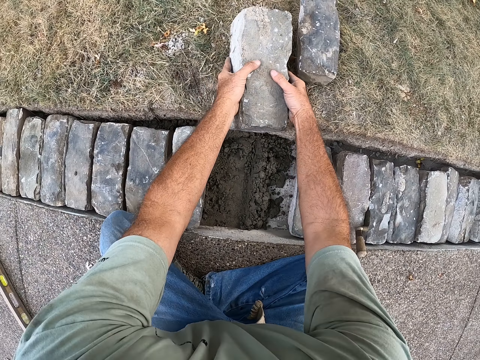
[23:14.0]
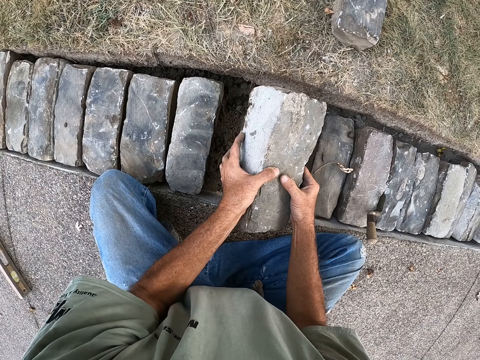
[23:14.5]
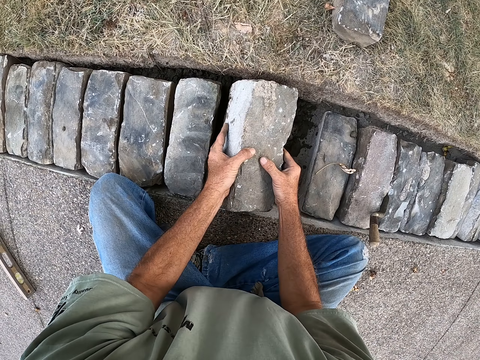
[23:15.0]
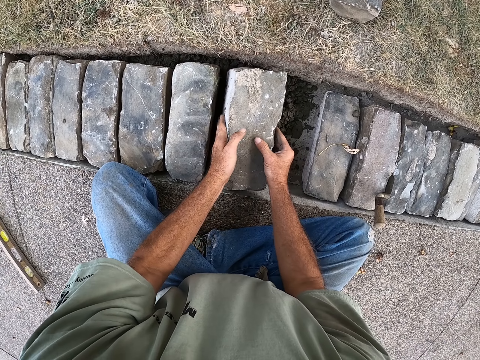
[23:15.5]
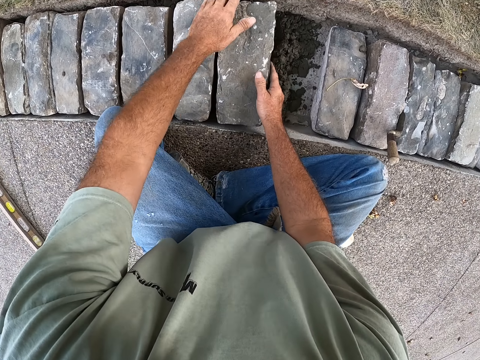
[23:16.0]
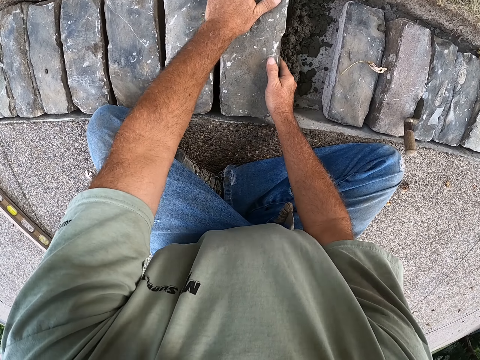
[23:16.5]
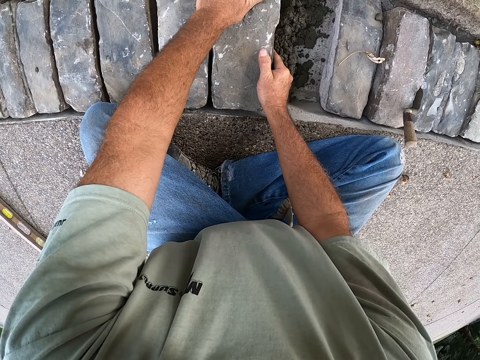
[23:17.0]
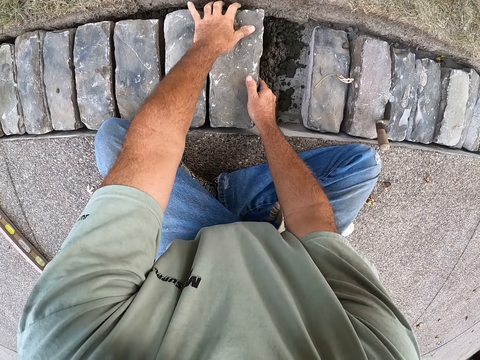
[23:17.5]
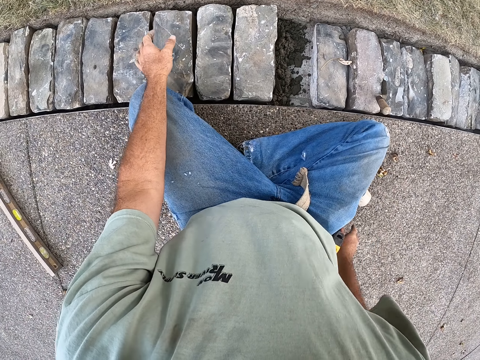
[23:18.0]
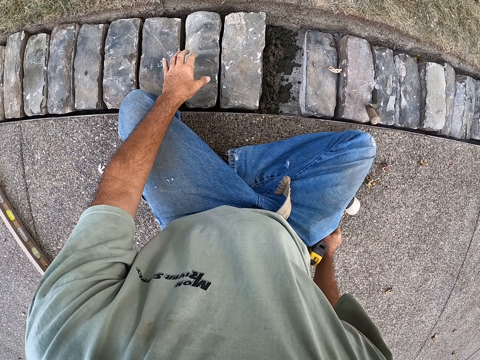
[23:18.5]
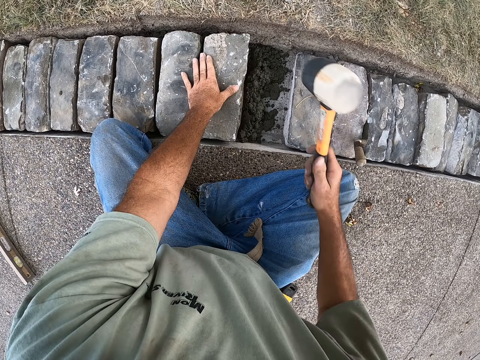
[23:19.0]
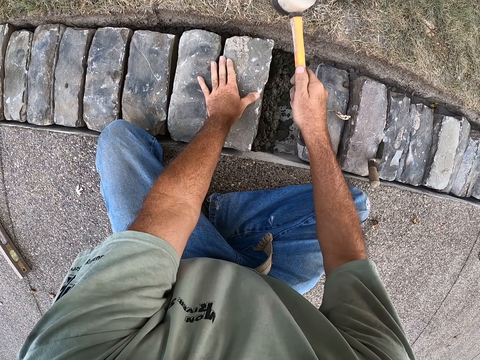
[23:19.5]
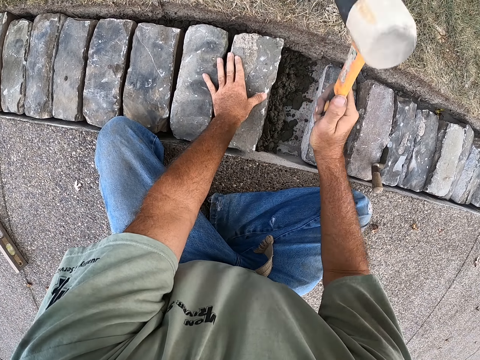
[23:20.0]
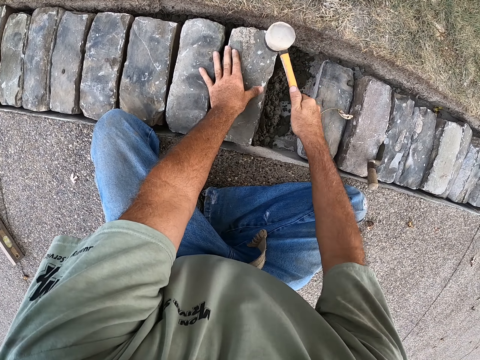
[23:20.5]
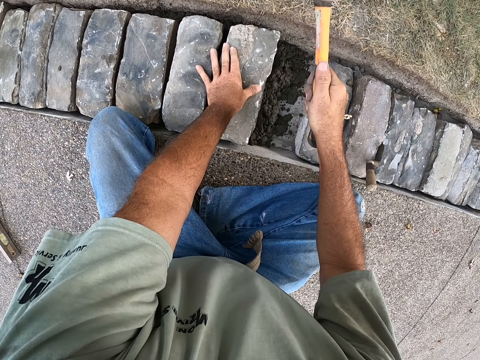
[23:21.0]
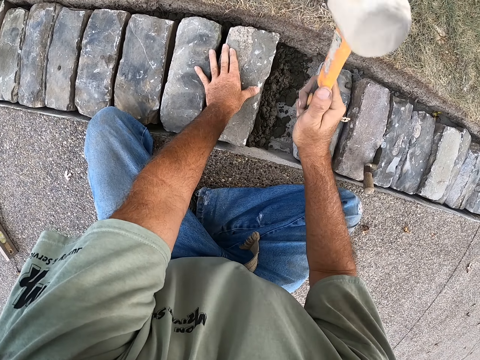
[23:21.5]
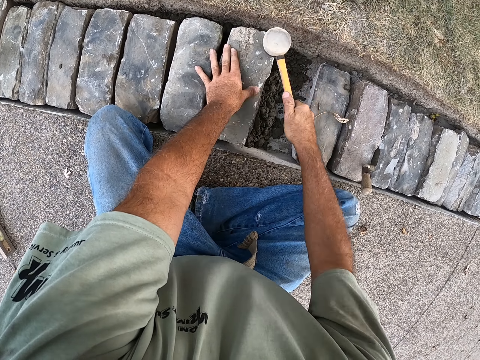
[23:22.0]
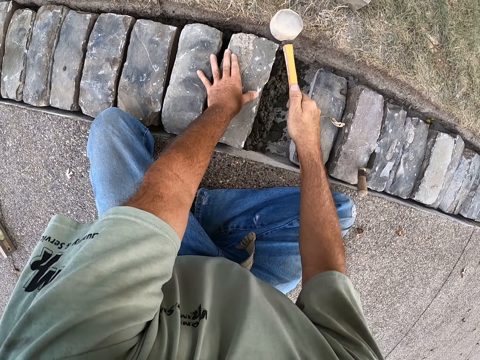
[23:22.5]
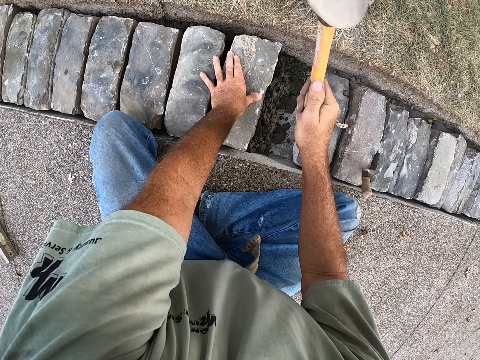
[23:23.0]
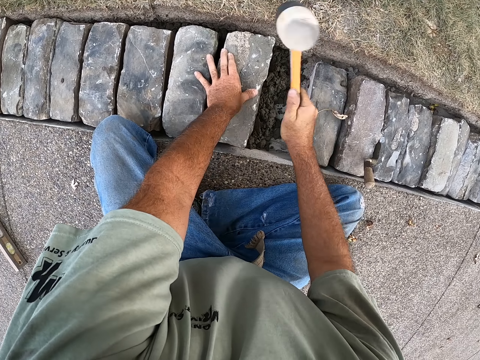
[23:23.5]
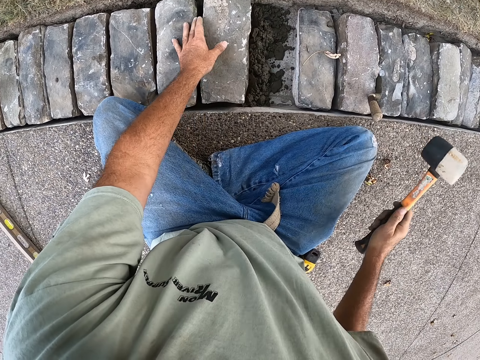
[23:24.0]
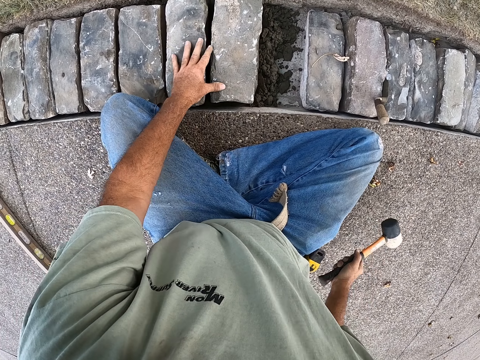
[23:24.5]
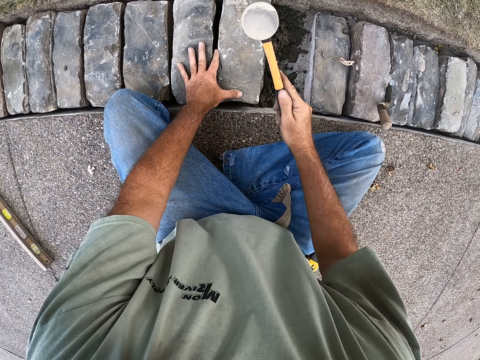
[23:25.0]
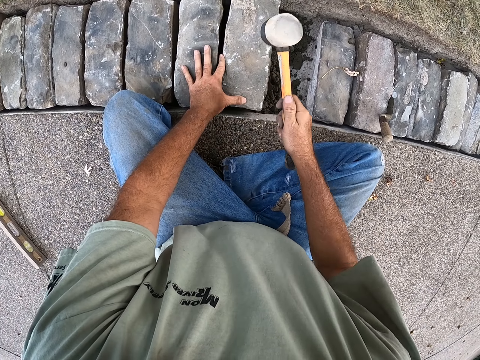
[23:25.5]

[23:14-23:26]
The camera wearer takes the brick from the ground. They put the brick on the cement. They take the mallet from the ground. They hit the brick with the mallet.

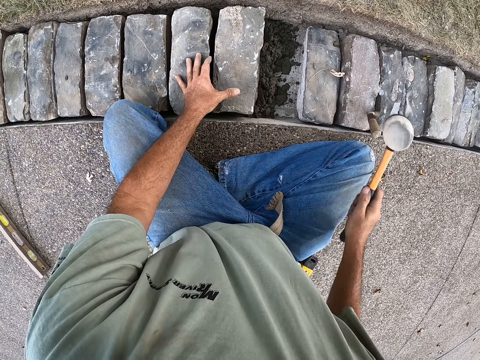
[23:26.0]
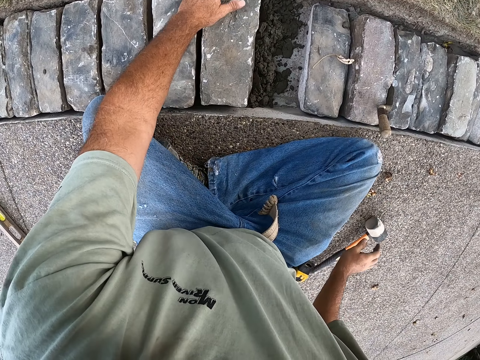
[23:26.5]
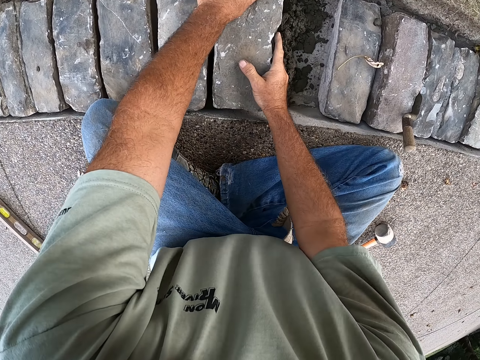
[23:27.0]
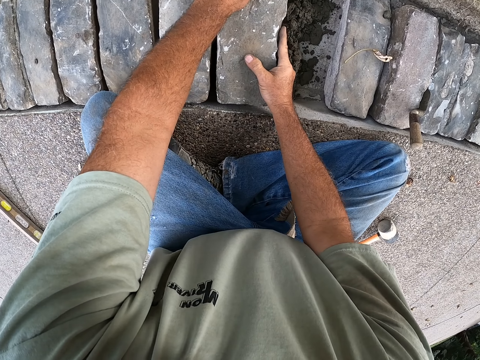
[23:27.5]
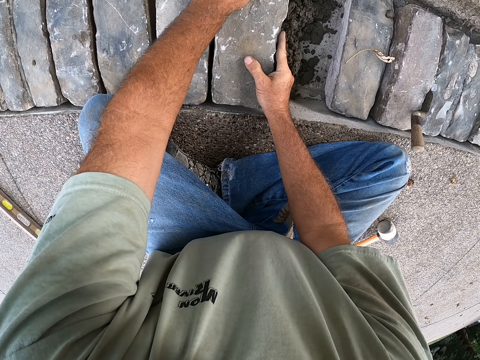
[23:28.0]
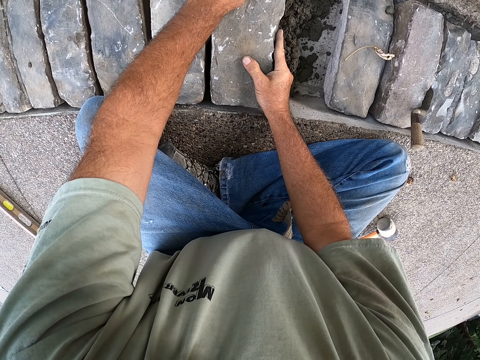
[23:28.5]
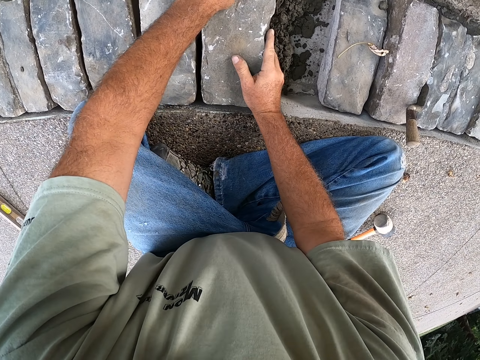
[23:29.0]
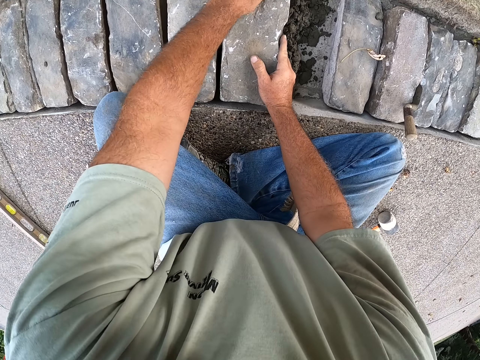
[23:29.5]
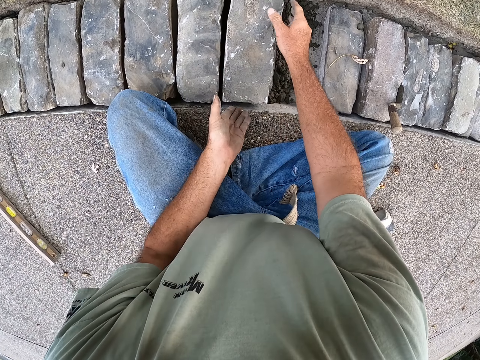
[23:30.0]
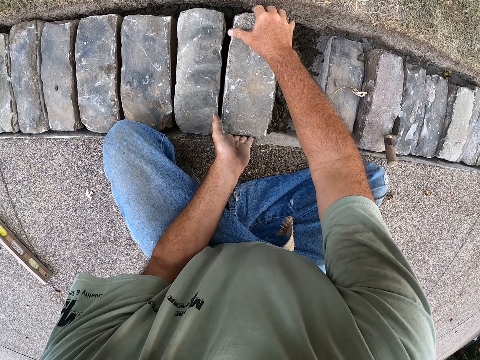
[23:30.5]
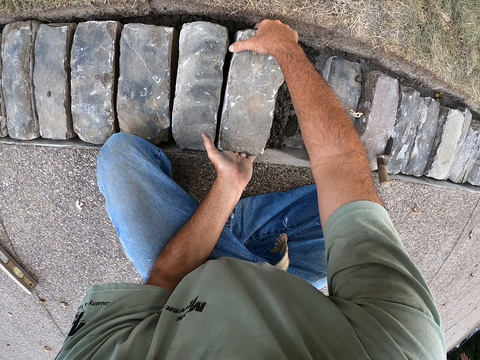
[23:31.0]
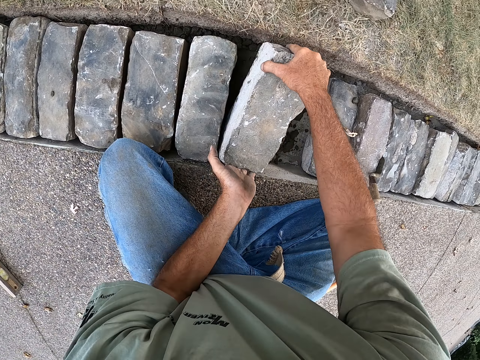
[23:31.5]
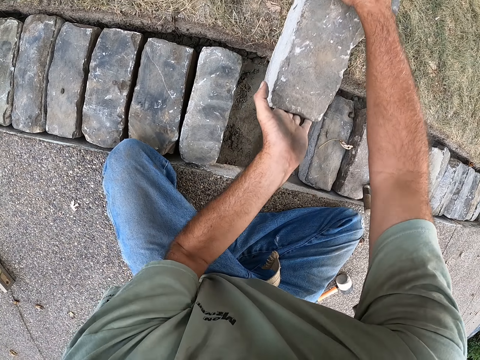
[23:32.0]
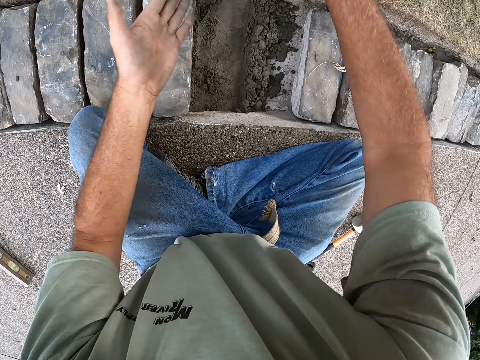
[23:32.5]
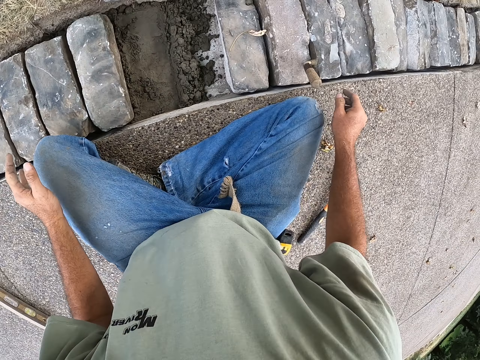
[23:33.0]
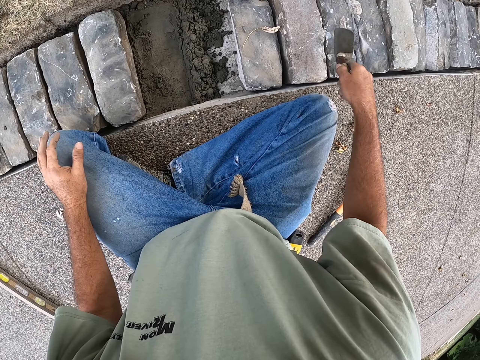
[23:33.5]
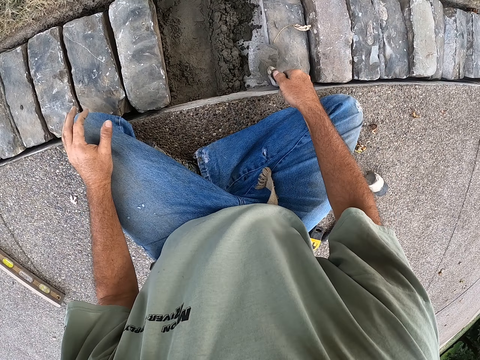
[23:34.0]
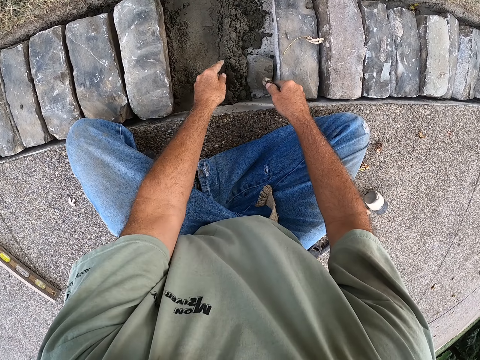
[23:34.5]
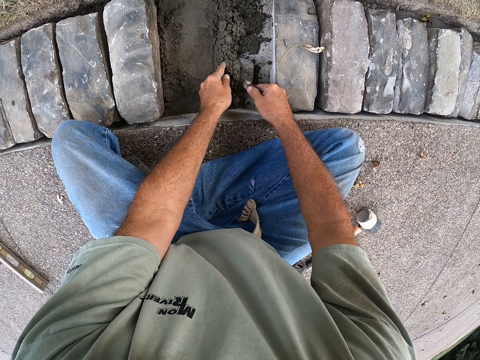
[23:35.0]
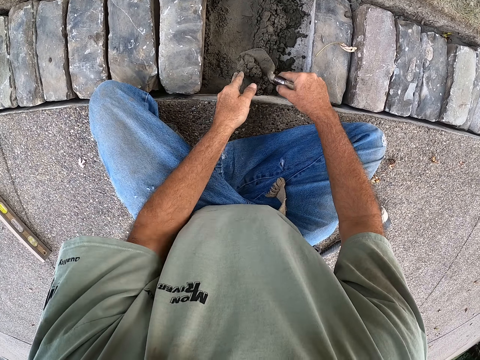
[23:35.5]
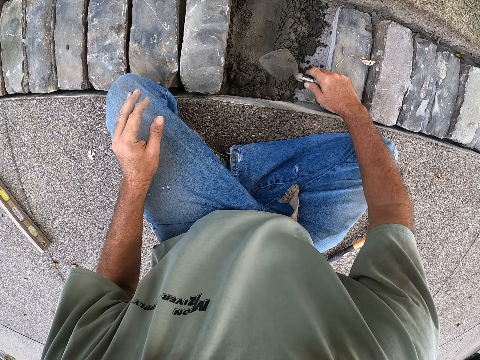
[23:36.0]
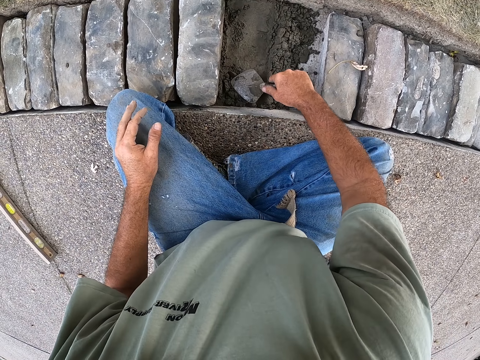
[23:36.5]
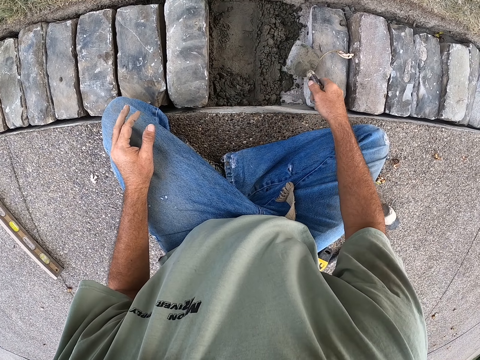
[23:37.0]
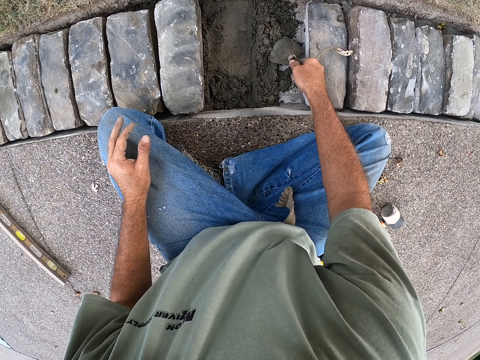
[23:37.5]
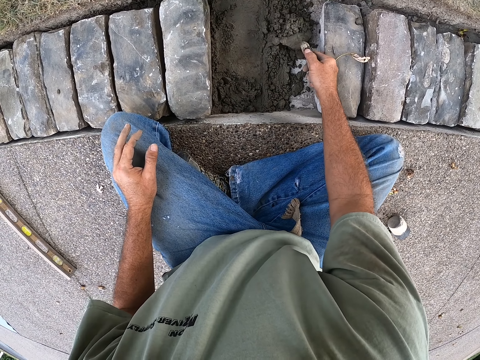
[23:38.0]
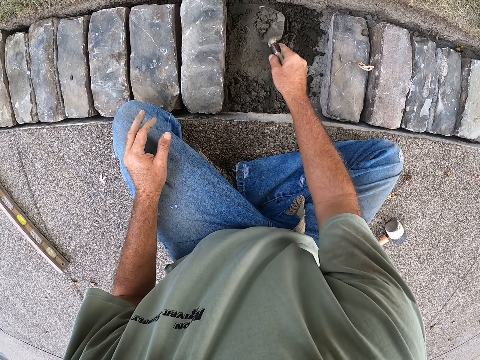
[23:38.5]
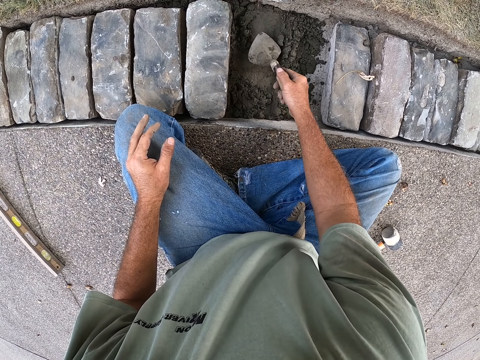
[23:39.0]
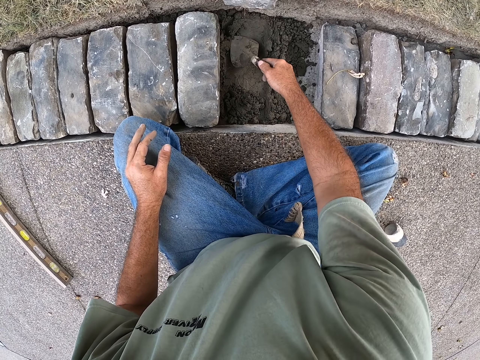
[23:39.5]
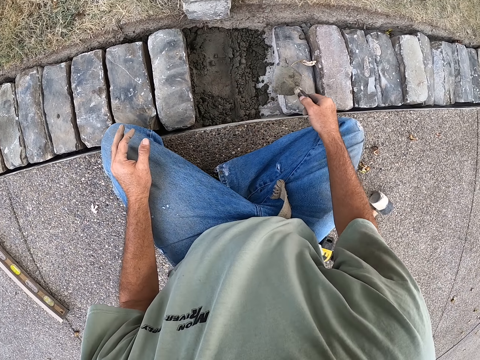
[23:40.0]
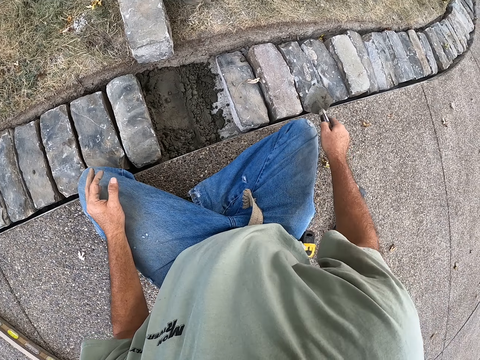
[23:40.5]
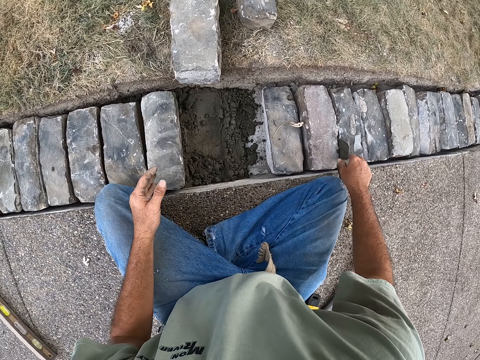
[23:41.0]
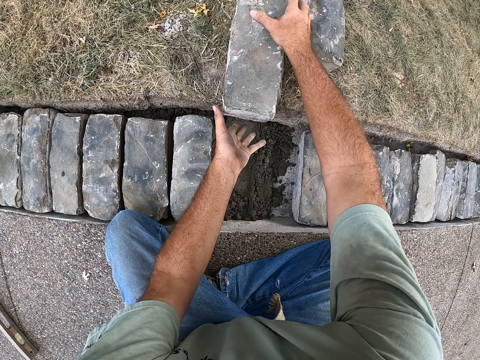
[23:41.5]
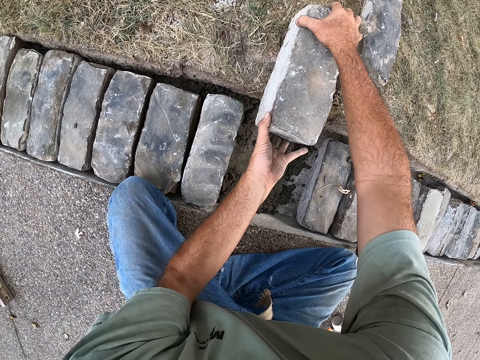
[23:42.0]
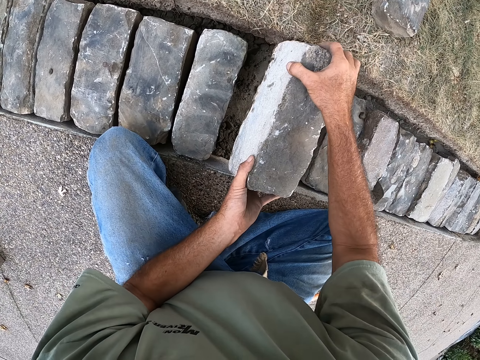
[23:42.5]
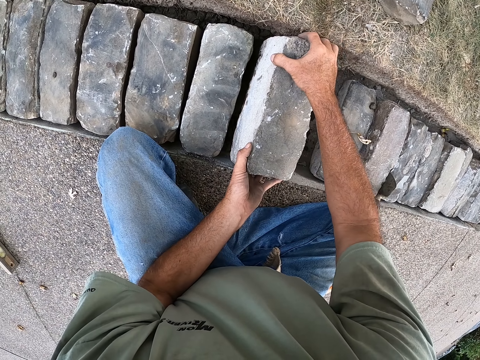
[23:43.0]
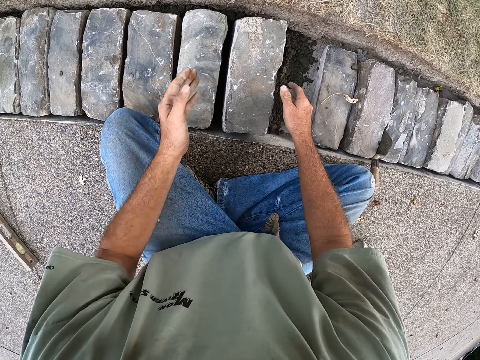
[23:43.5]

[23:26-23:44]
The camera wearer puts the mallet on the ground. They shake the brick. They mend the brick. They remove the brick from the hole. They take the brick trowel between the bricks. They level the cement. They spread the cement with the brick trowel. They take the brick from the ground. They put the brick on the cement.
